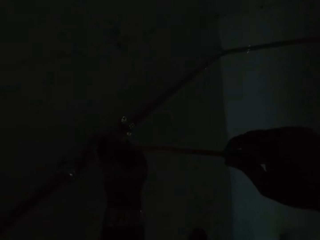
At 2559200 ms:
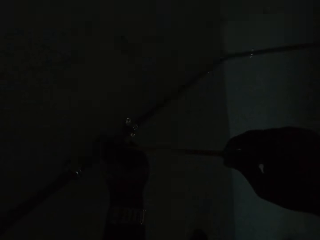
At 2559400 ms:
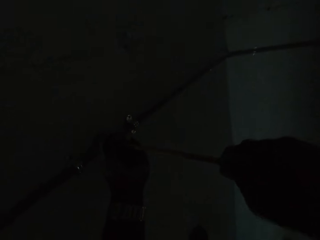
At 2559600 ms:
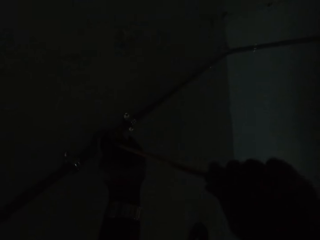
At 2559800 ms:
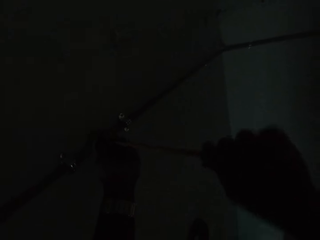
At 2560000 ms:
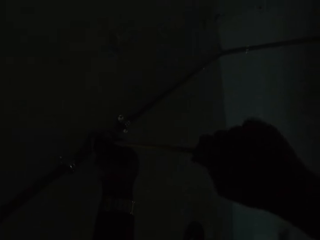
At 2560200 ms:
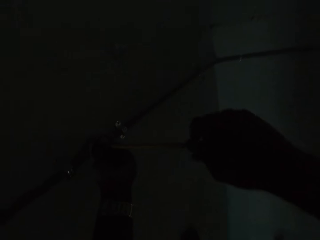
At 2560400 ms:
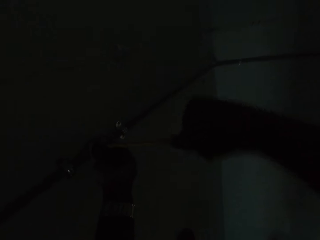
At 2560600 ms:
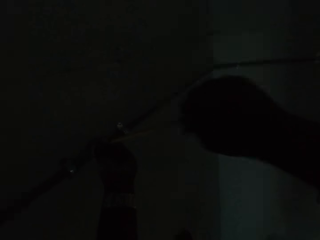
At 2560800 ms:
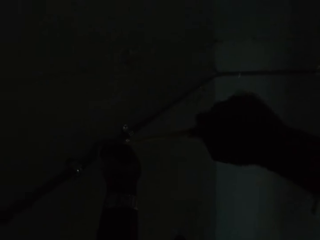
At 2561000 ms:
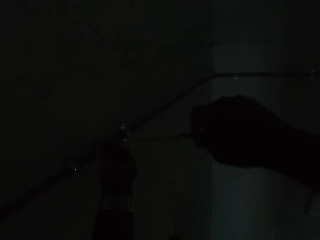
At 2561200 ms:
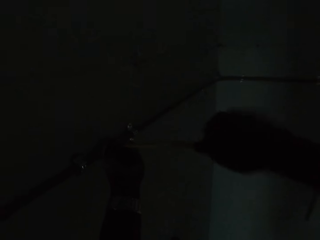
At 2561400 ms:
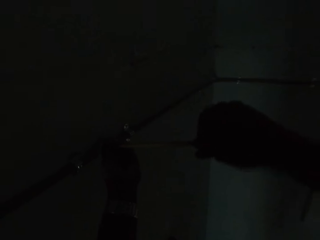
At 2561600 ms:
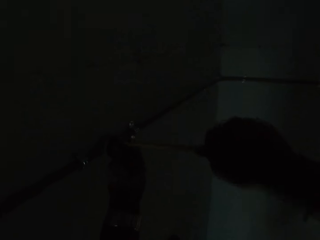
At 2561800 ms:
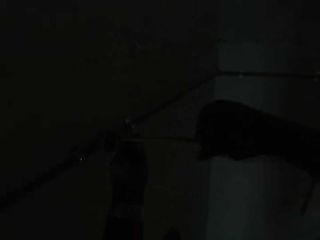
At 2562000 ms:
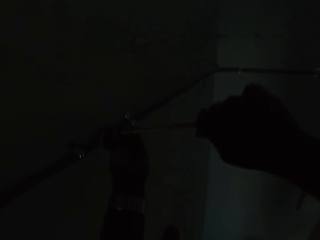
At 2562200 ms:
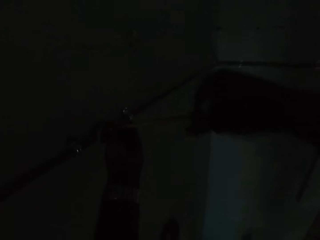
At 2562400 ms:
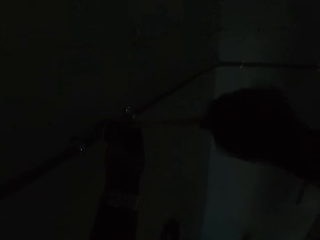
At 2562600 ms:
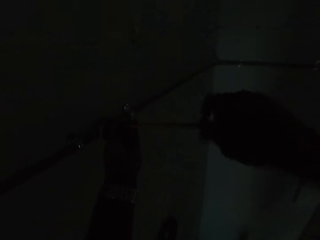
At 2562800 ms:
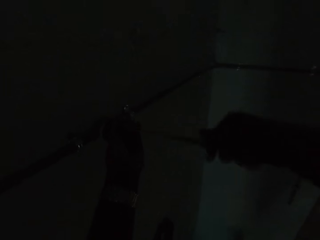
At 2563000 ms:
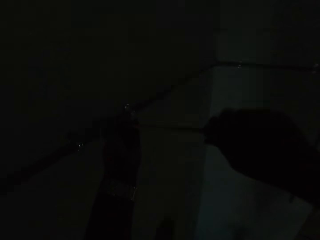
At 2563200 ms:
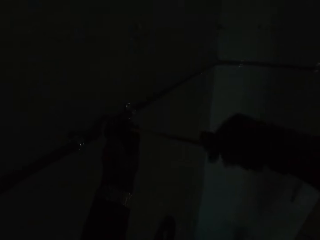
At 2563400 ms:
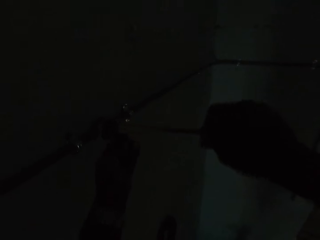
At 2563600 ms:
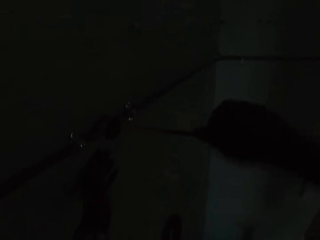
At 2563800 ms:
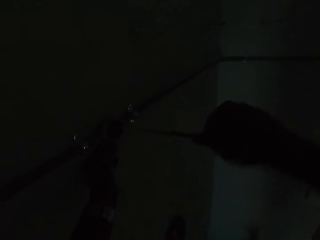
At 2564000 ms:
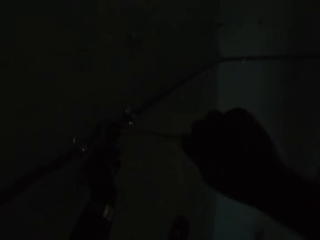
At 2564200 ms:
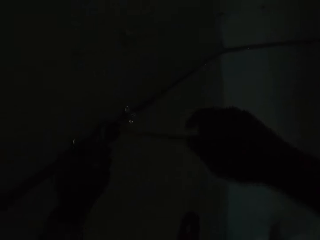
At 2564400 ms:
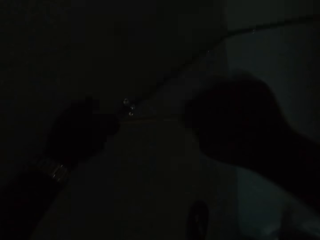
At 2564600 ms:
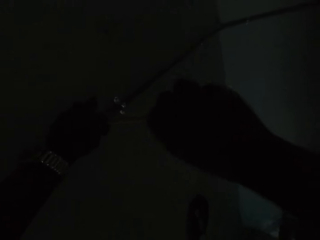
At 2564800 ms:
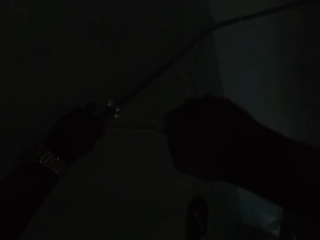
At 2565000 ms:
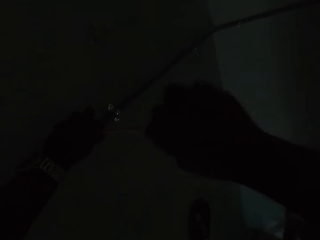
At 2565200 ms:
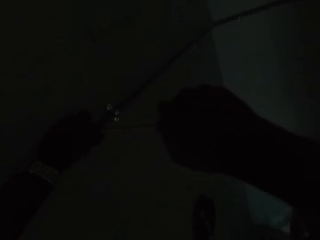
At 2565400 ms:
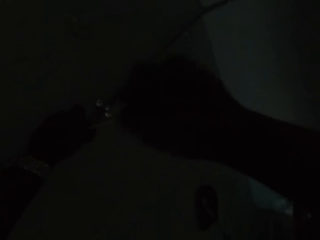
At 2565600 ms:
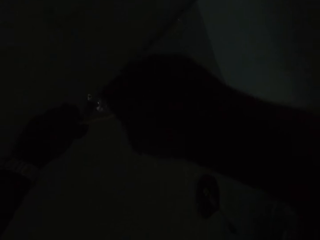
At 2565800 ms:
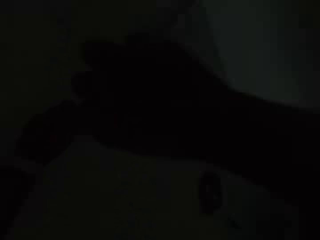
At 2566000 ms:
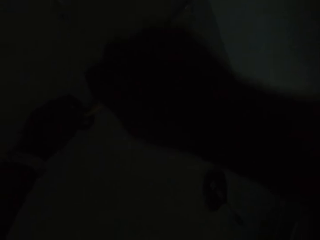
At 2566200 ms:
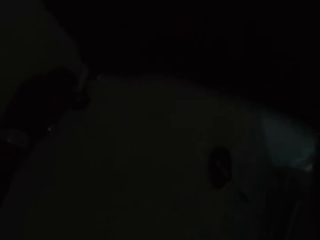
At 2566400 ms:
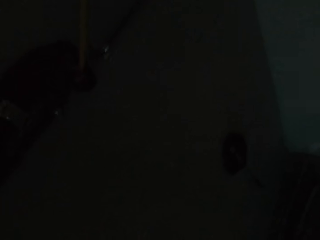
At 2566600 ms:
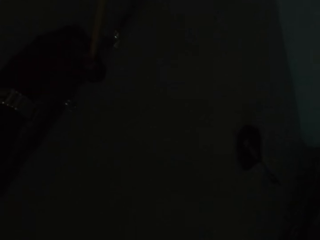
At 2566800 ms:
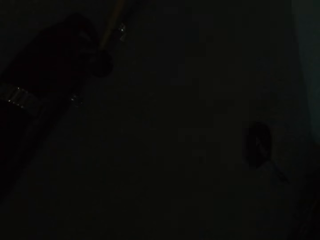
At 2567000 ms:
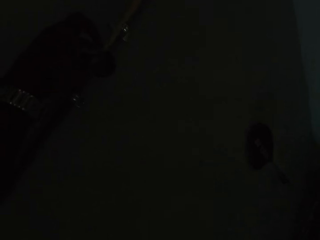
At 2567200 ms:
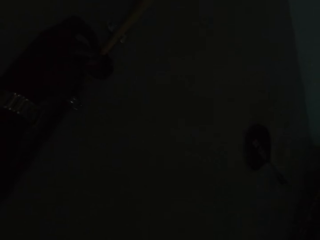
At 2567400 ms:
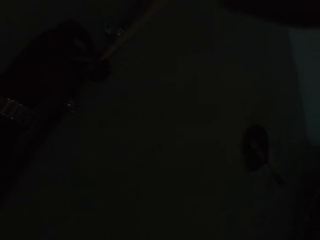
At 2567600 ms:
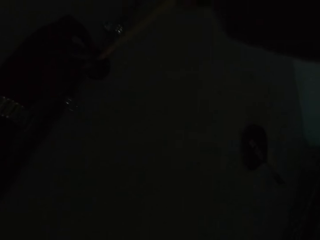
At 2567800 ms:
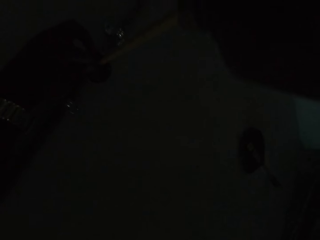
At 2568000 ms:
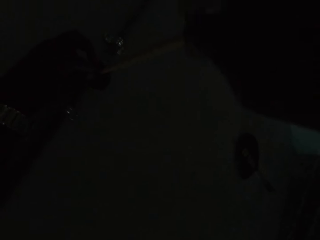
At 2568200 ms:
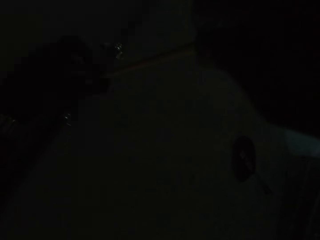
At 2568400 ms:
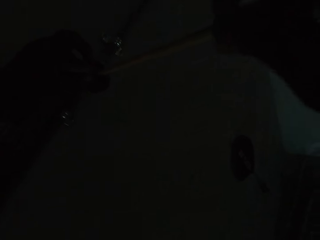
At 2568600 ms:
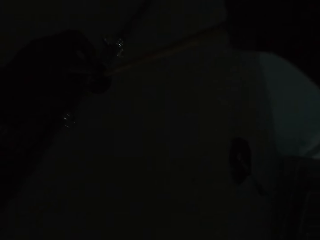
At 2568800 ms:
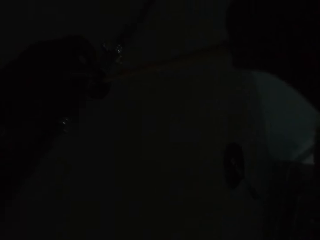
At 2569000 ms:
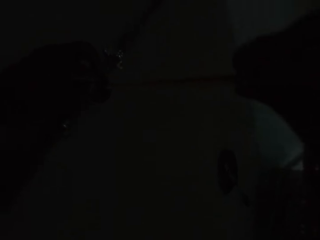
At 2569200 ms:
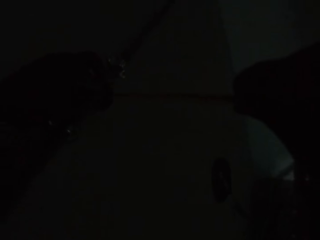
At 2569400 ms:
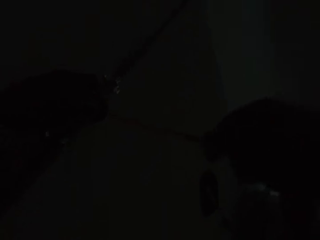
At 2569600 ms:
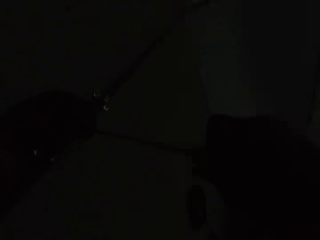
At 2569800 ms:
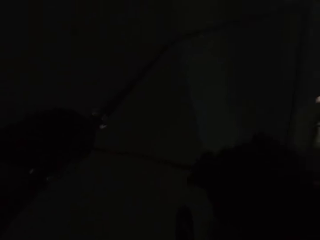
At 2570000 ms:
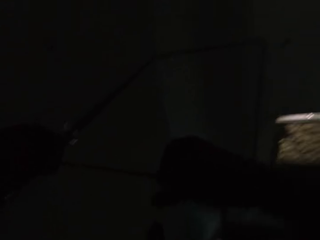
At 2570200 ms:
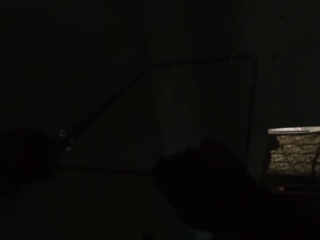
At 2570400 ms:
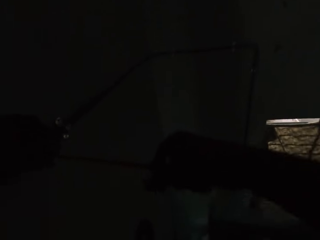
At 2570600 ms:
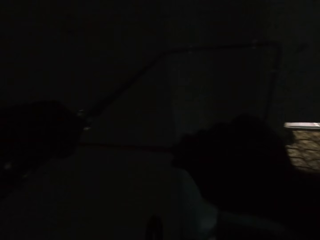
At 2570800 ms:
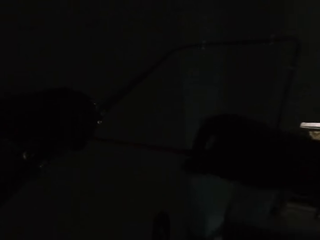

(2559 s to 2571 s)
The camera wearer holds the wall conduit in his left hand. He unscrews the regulator's screws with the screwdriver.

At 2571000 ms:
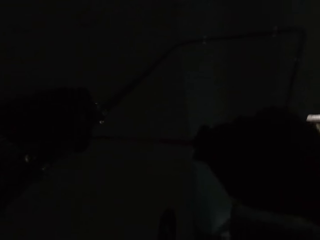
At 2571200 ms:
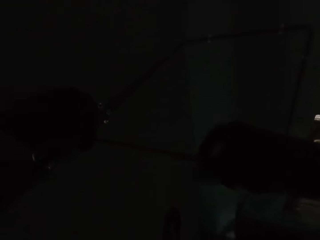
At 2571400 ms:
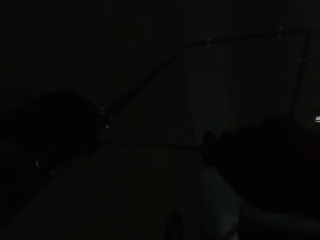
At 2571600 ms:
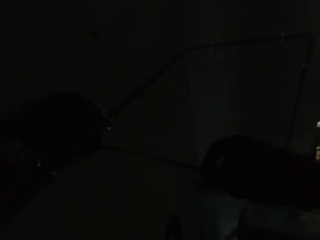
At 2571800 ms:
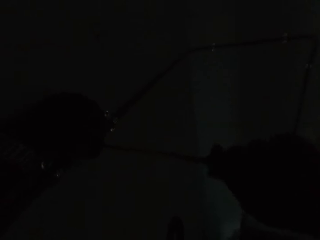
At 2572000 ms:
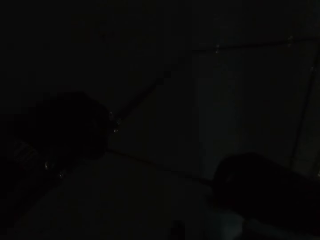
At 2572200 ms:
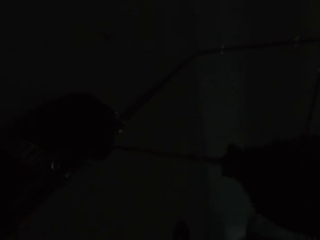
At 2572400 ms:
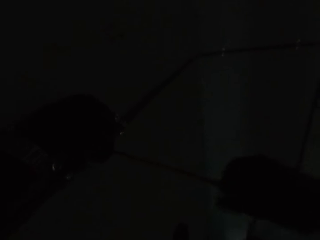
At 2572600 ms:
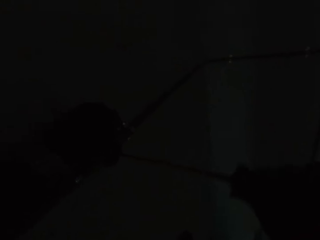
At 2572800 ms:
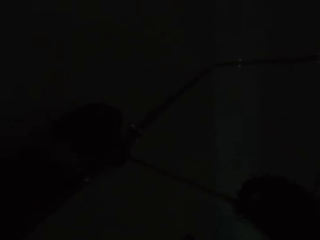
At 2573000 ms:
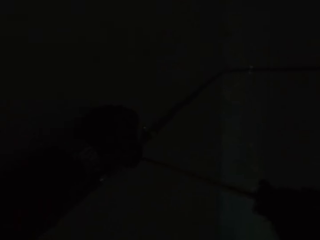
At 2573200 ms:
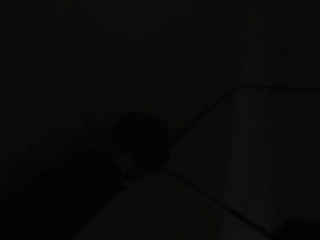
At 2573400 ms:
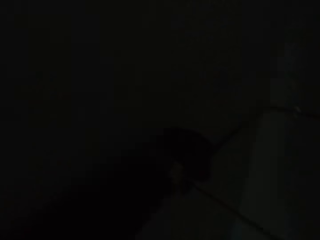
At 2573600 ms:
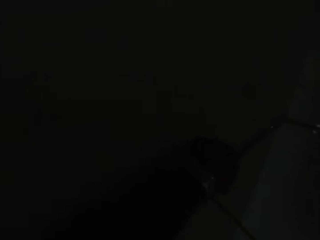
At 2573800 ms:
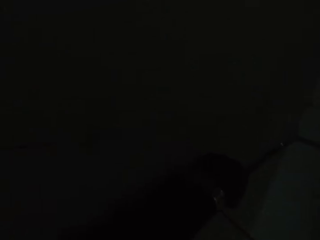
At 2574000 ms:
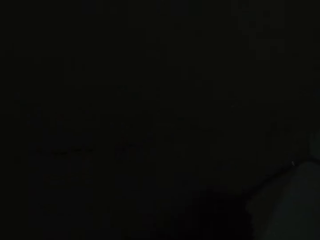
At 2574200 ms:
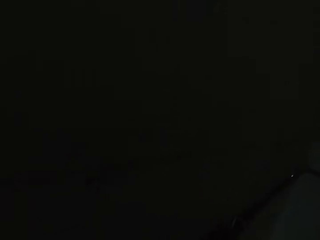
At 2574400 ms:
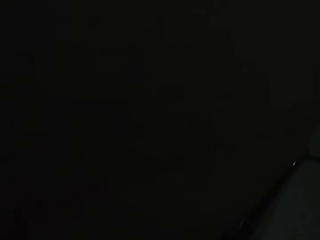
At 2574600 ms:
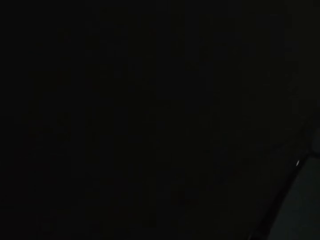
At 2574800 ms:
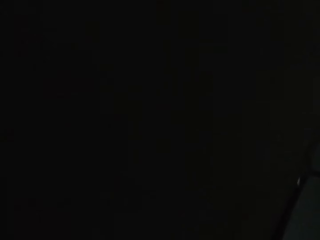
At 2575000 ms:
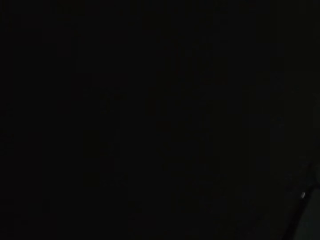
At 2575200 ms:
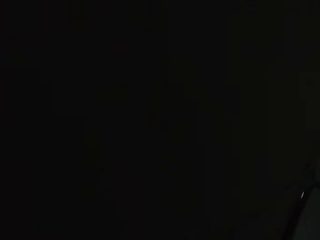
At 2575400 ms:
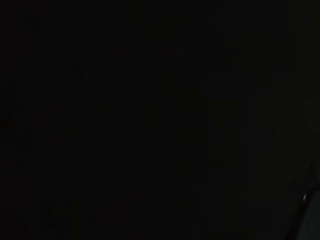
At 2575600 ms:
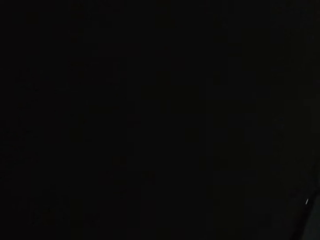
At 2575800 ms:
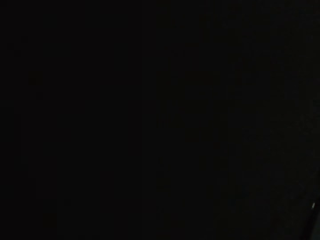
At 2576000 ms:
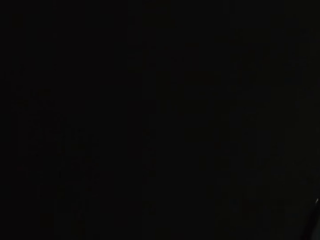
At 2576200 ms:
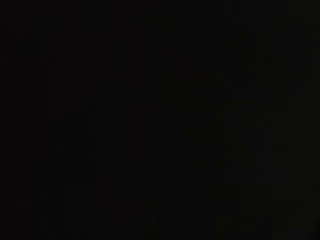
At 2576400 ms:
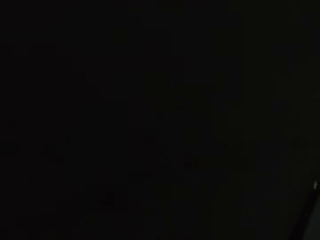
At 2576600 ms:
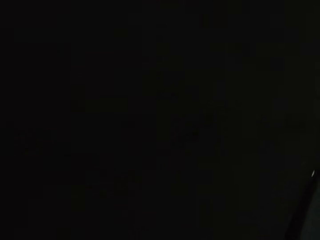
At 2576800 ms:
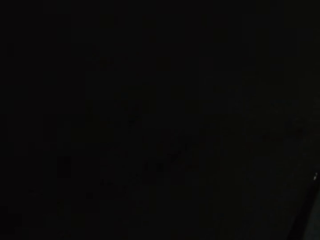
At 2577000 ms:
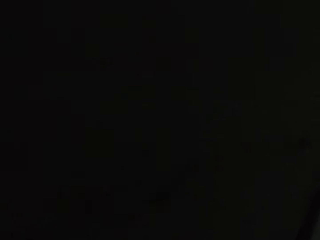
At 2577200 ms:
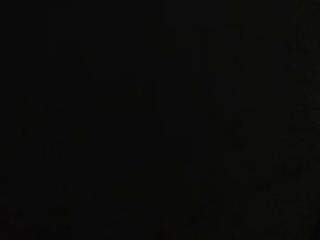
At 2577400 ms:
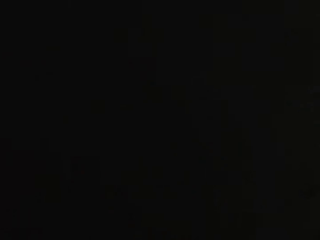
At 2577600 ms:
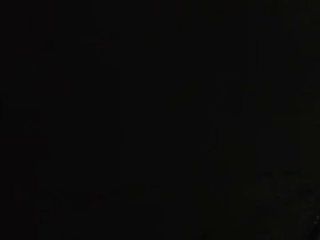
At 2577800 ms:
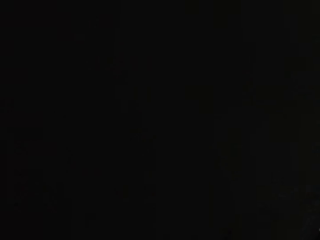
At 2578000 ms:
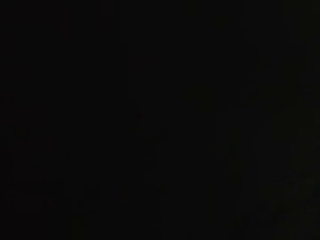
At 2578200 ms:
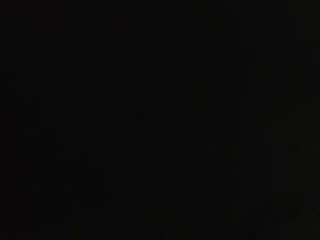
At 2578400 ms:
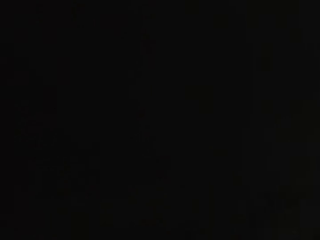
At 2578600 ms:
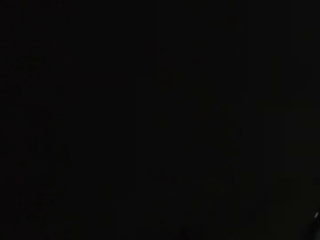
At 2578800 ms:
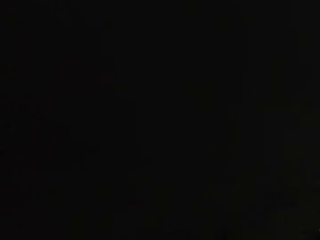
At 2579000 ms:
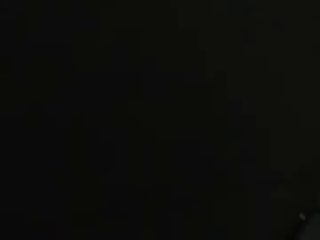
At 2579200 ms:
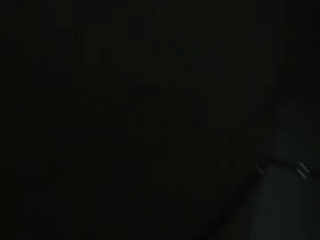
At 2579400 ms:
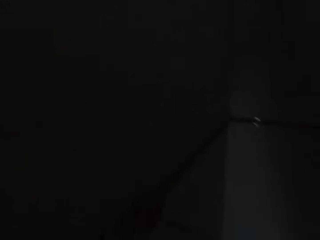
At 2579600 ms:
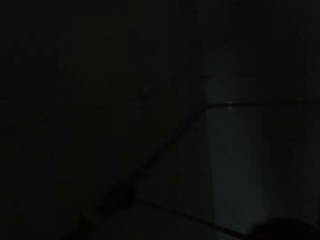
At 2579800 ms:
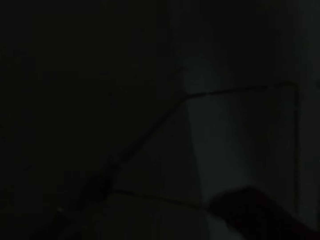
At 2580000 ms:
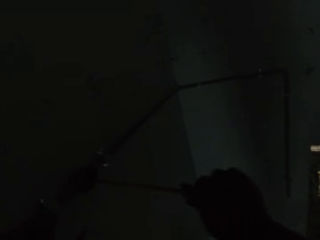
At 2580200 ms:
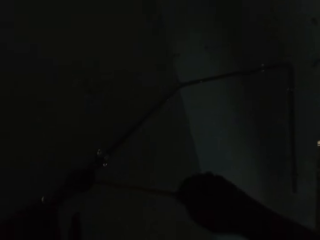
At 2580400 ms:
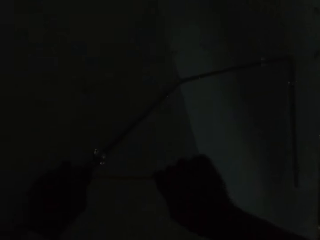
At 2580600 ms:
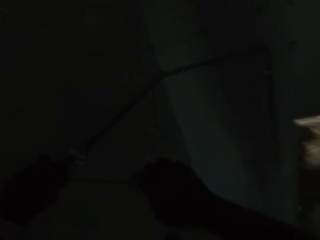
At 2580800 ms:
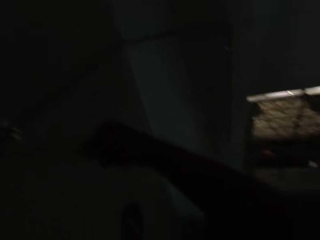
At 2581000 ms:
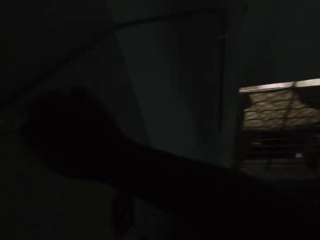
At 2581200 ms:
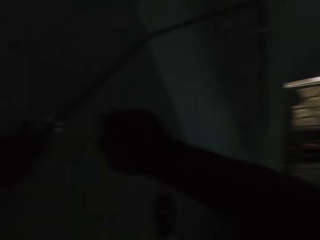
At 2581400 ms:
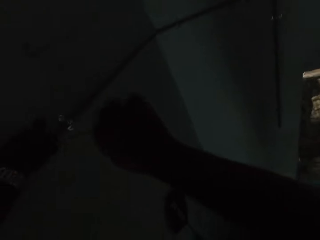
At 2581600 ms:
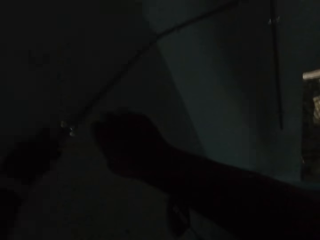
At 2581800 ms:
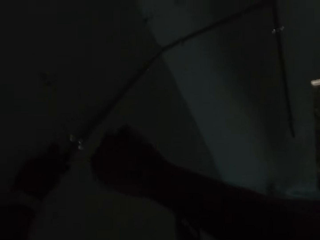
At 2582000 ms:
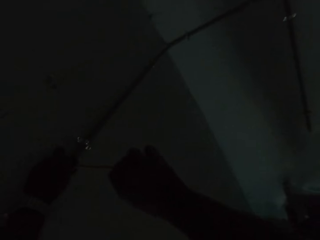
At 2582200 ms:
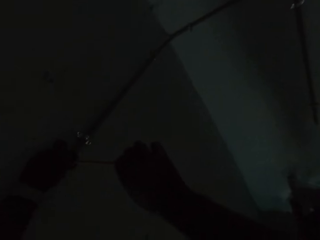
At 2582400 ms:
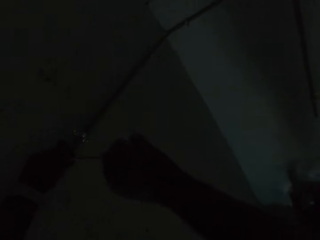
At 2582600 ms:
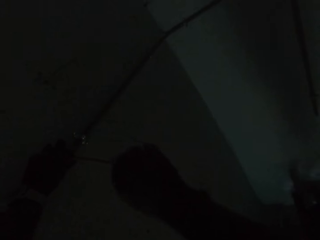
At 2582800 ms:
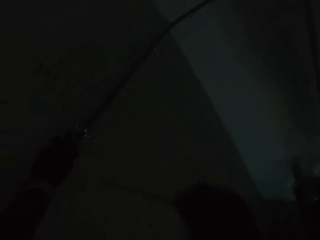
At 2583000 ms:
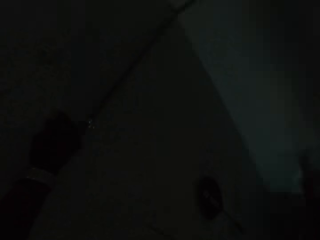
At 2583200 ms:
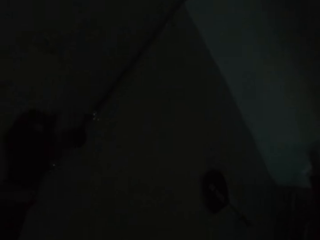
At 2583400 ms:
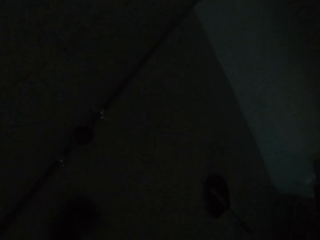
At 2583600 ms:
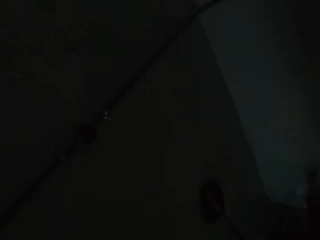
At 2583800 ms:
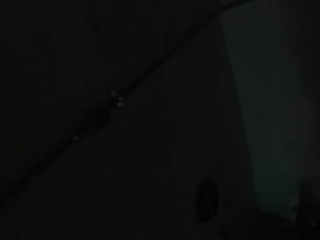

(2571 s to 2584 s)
The camera wearer holds the regulator with his left hand. He fastens the screw on the wall with the screwdriver in his right hand and unscrews the regulator's screws with the screwdriver.
